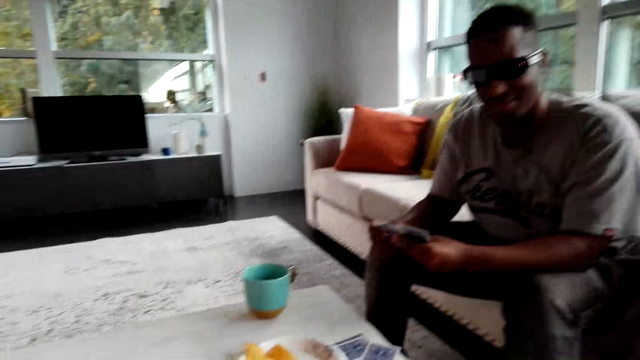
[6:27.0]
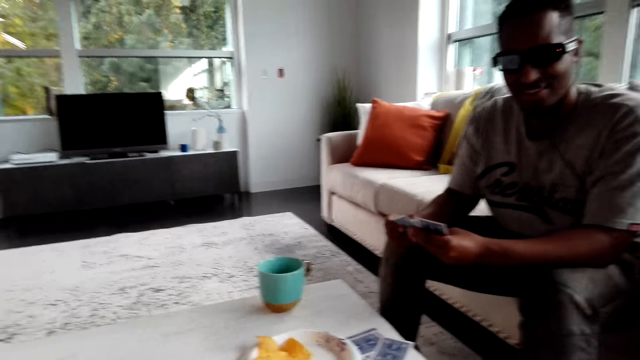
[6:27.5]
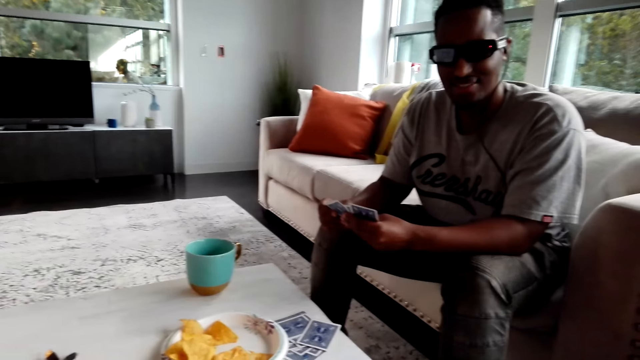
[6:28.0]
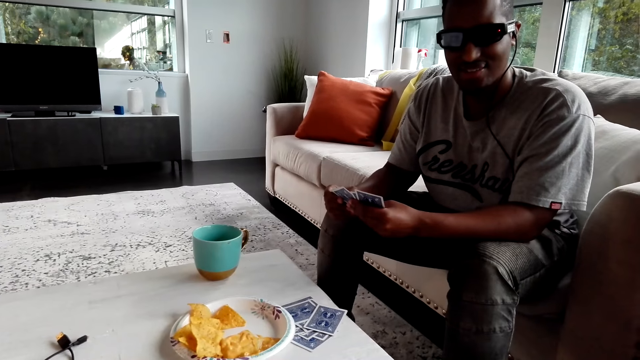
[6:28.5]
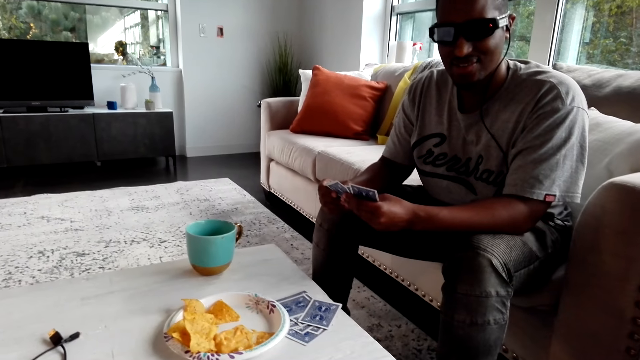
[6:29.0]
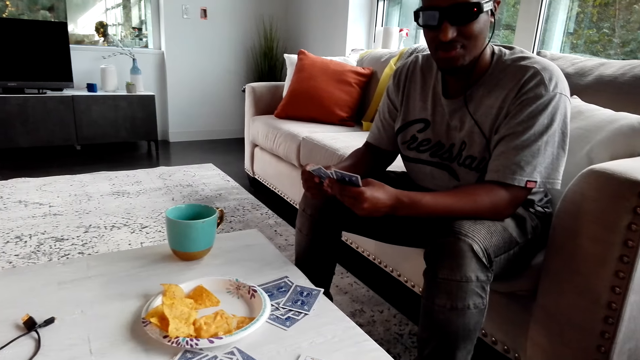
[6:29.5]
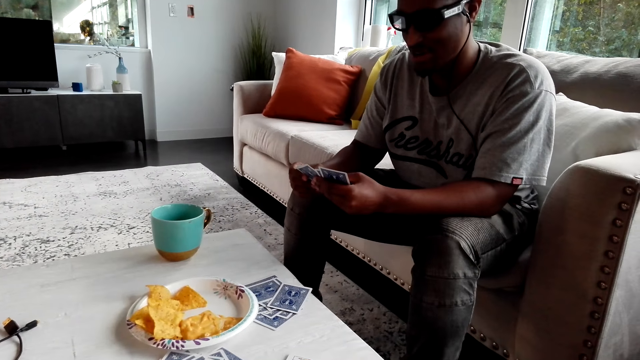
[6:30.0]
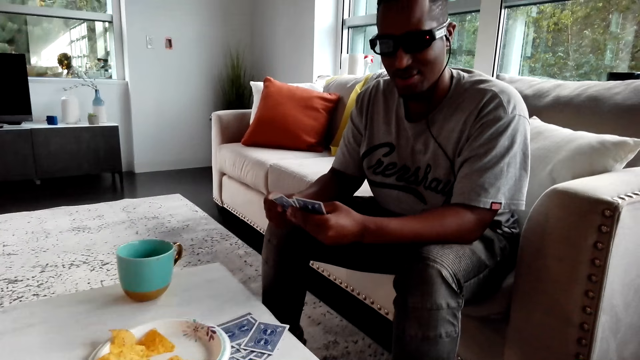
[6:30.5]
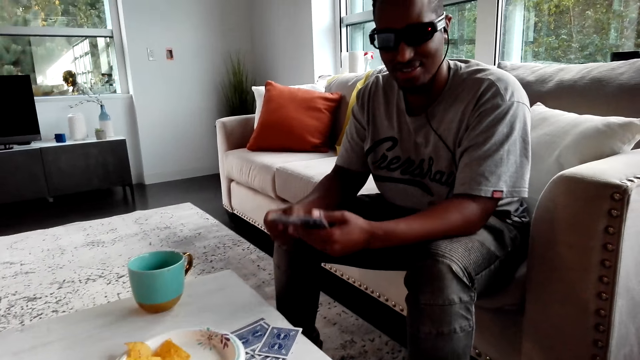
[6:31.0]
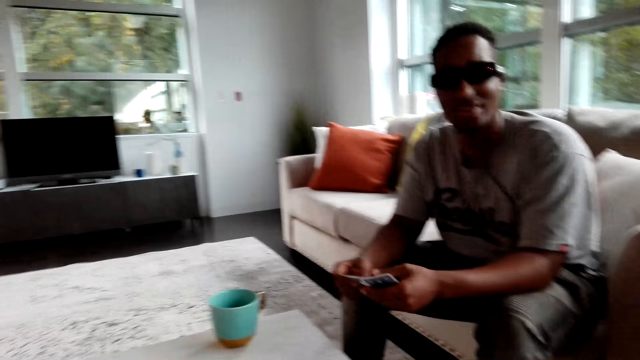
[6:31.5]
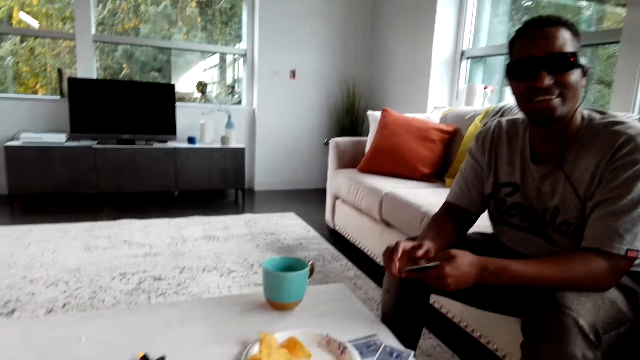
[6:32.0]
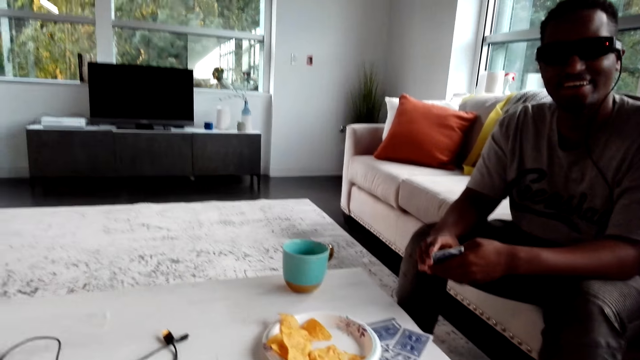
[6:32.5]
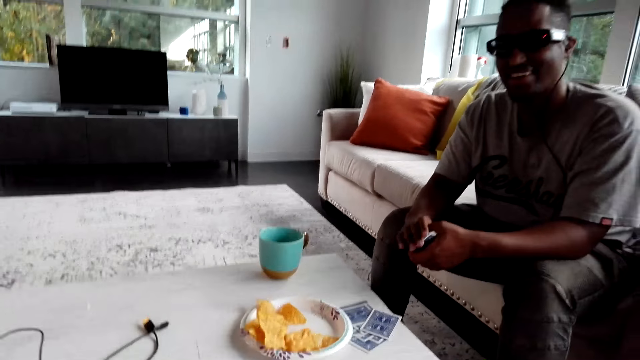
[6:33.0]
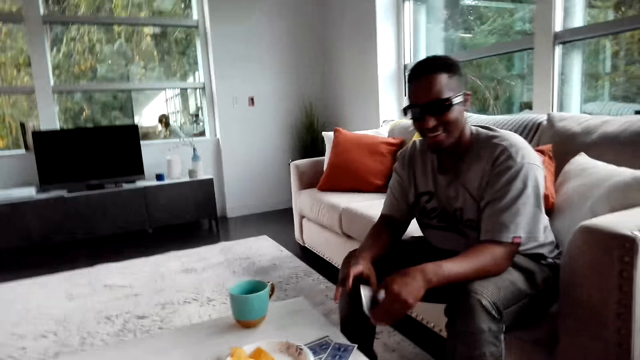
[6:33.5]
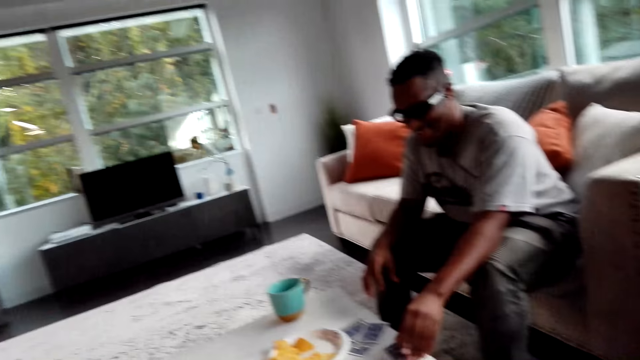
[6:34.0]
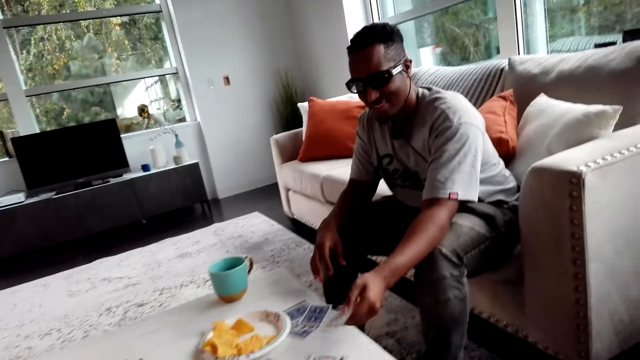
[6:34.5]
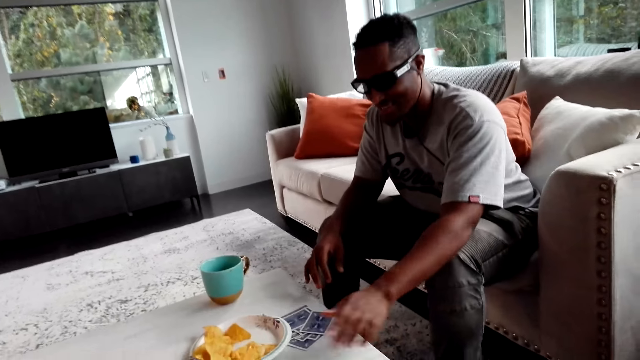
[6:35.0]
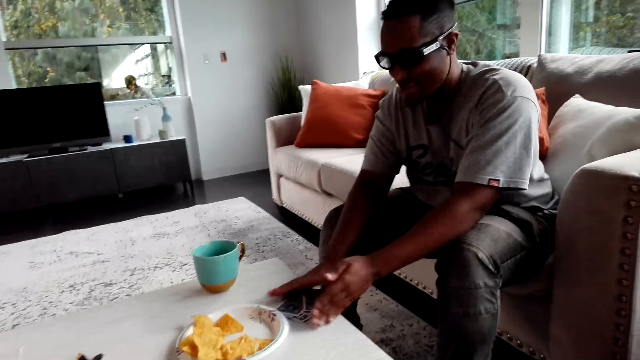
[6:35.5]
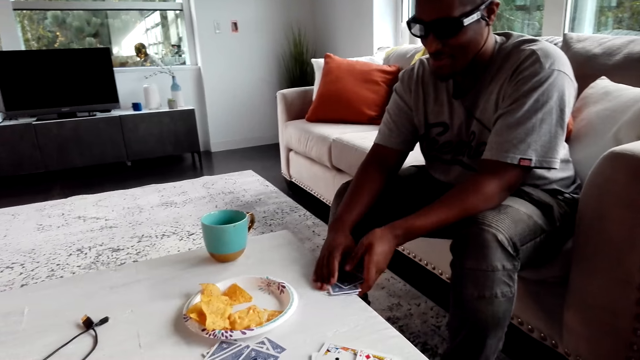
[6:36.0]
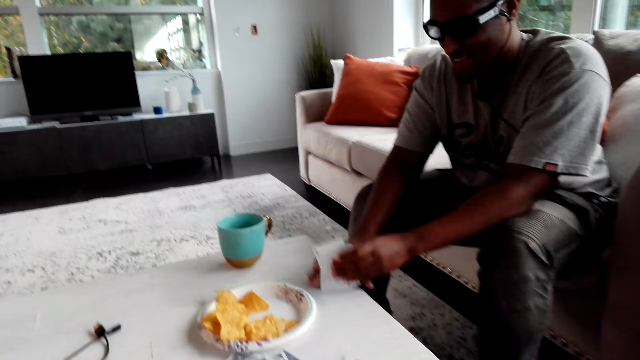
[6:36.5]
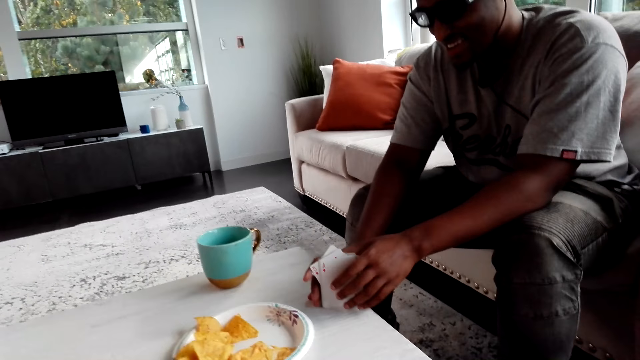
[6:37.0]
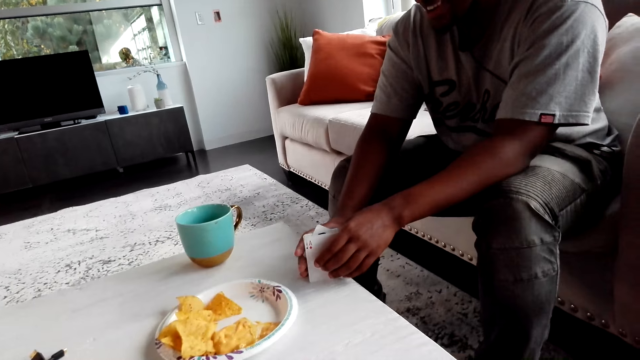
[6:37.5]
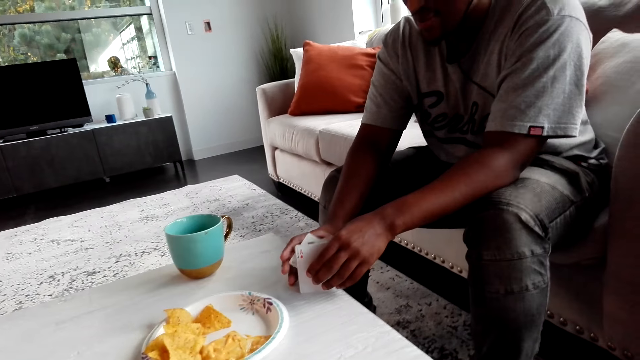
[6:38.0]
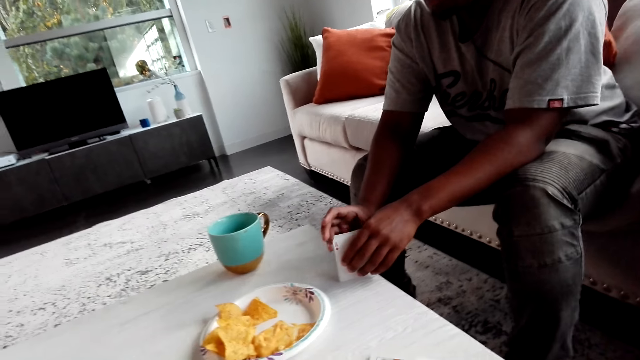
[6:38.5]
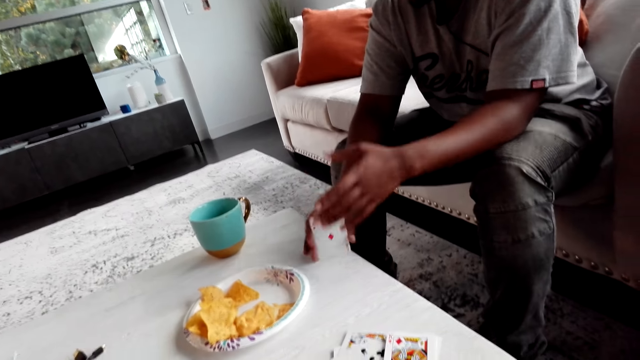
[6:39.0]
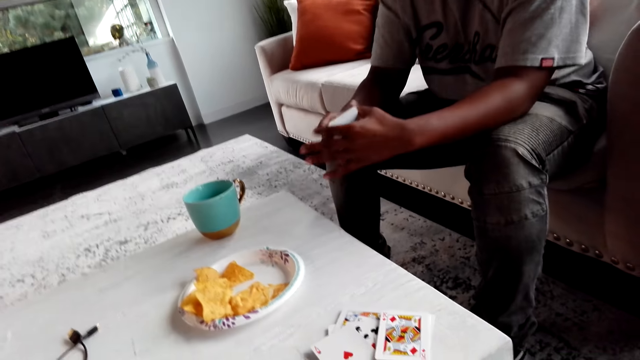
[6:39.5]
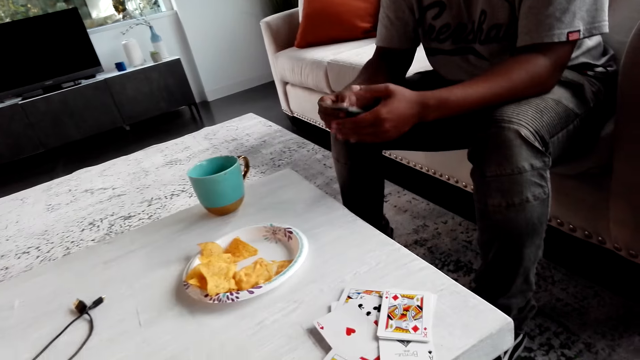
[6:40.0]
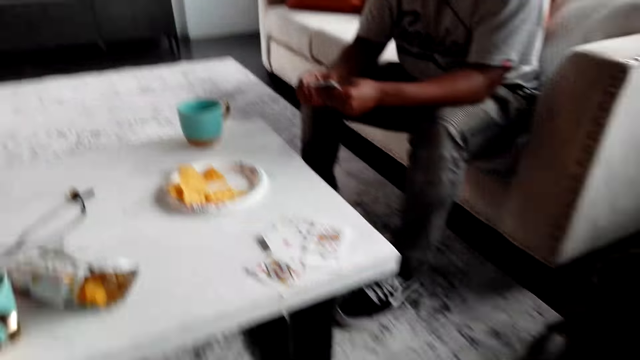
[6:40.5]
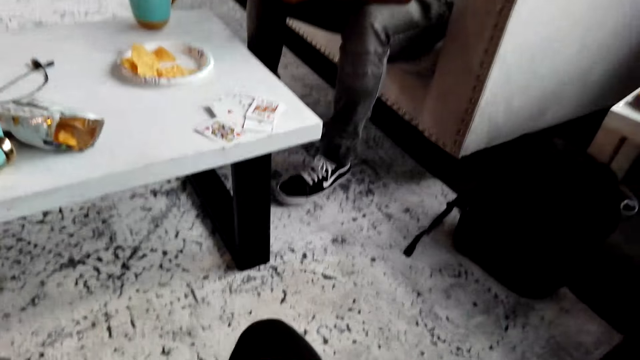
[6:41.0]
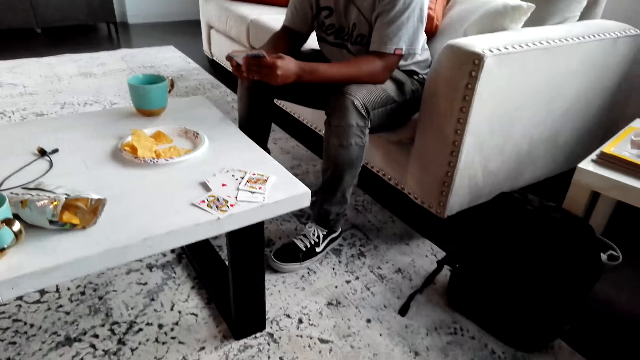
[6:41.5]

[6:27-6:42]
The man laughs, smiles, and arranges the cards. The man puts the cards down and picks up the cards. The man arranges the cards.

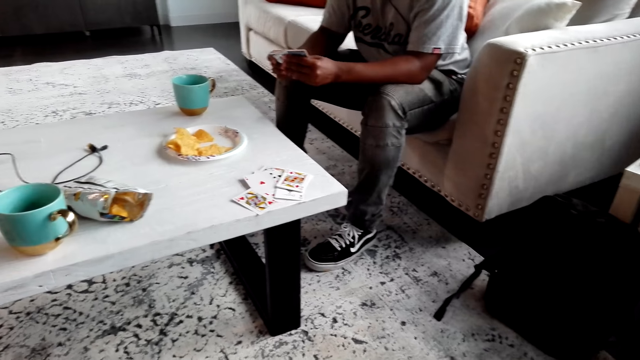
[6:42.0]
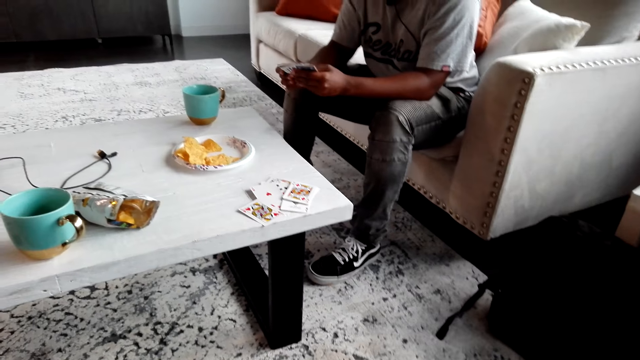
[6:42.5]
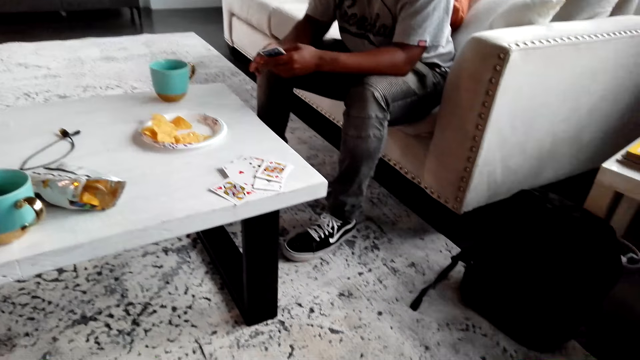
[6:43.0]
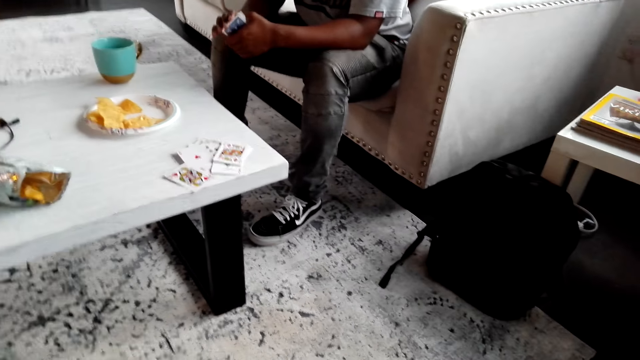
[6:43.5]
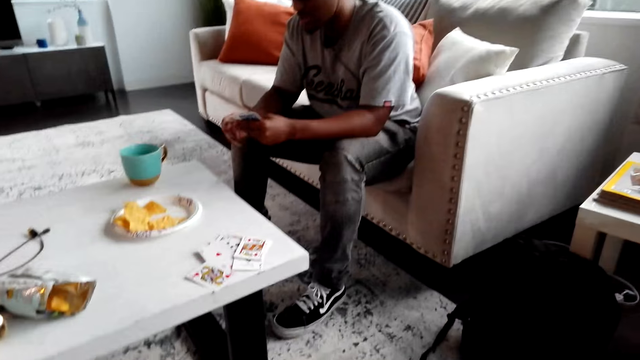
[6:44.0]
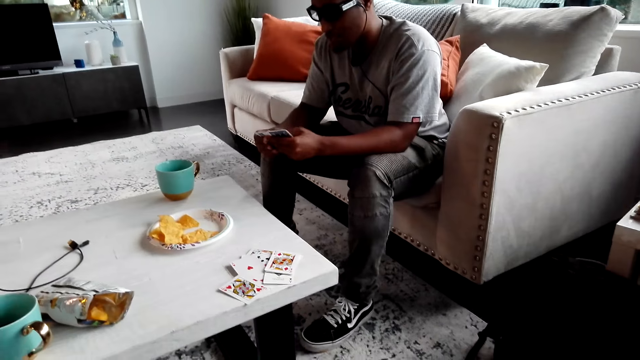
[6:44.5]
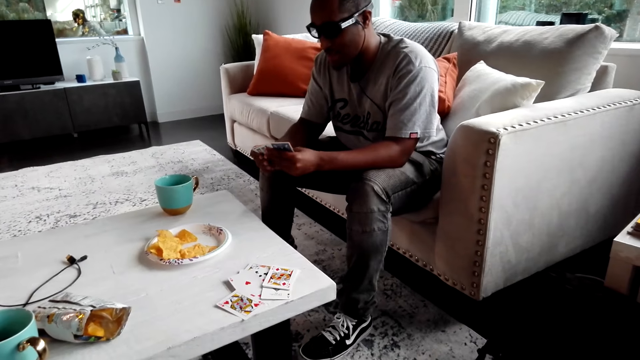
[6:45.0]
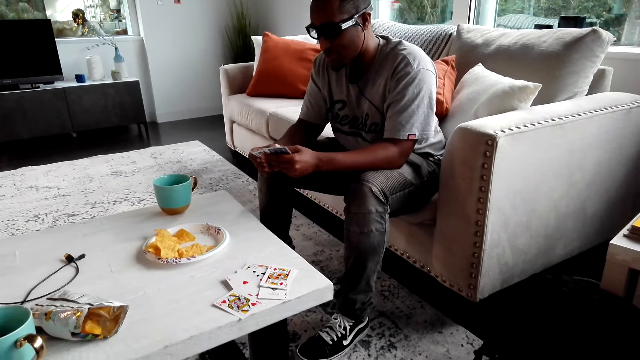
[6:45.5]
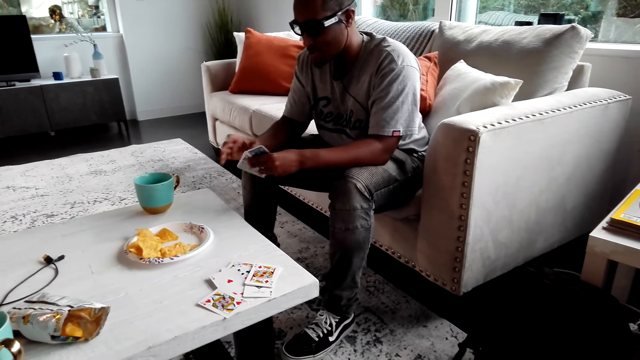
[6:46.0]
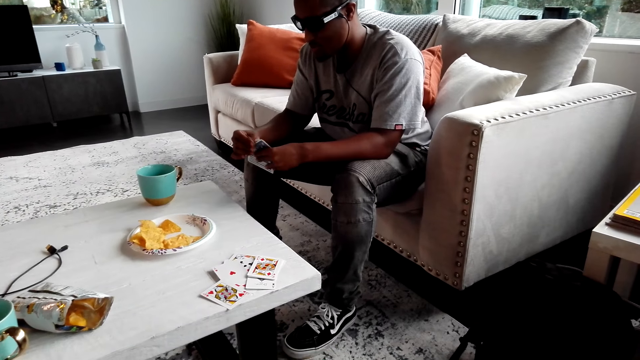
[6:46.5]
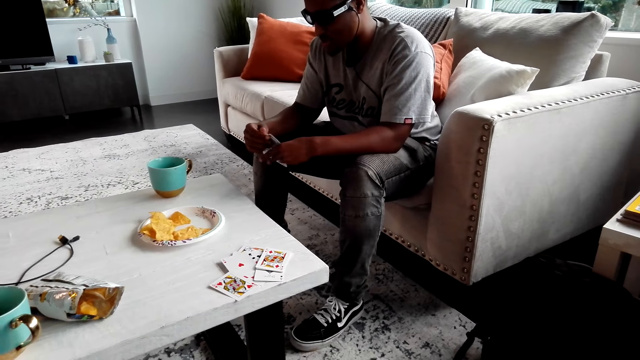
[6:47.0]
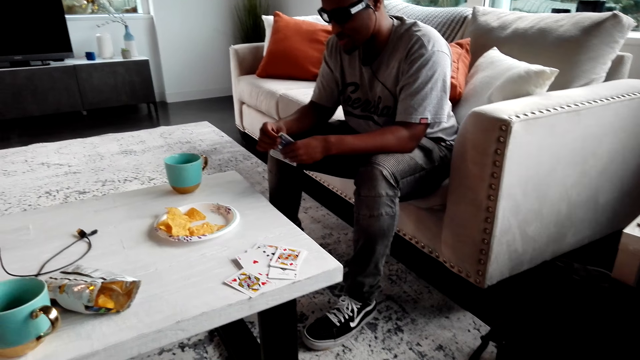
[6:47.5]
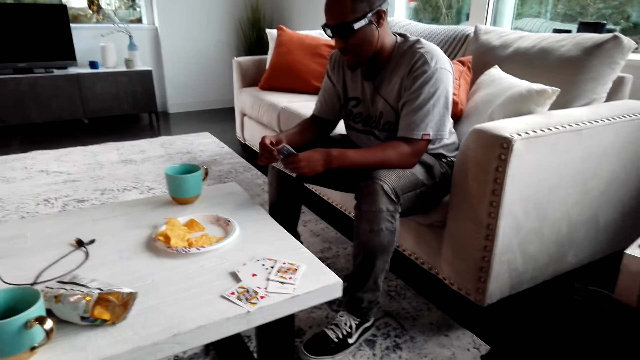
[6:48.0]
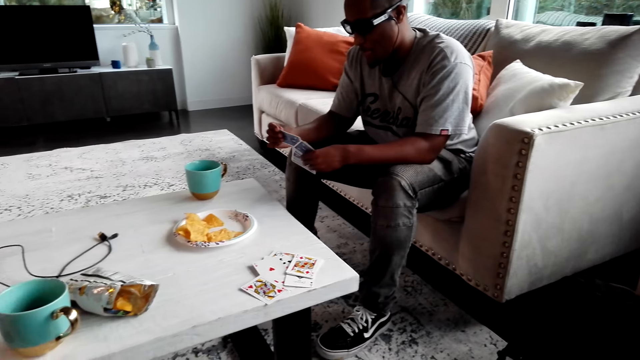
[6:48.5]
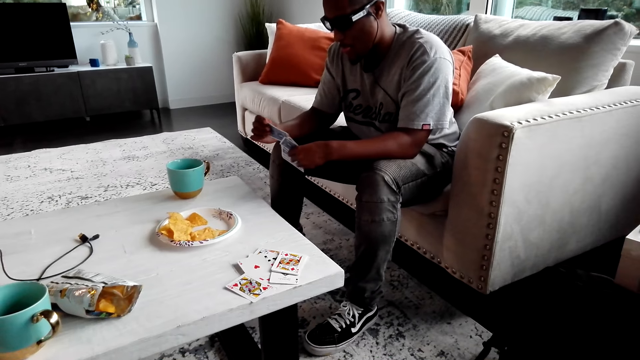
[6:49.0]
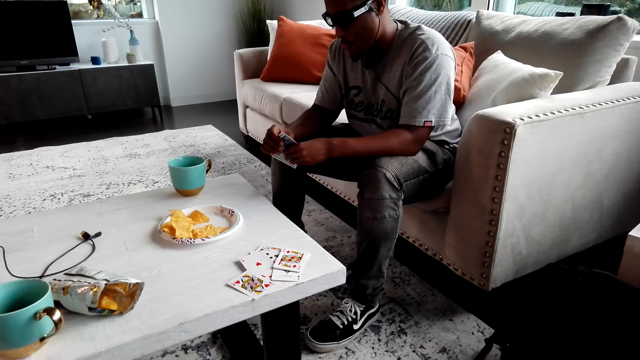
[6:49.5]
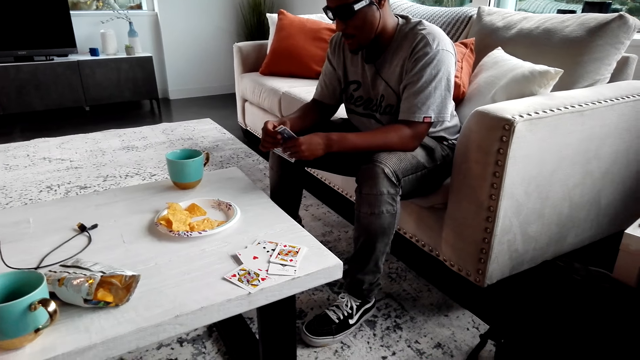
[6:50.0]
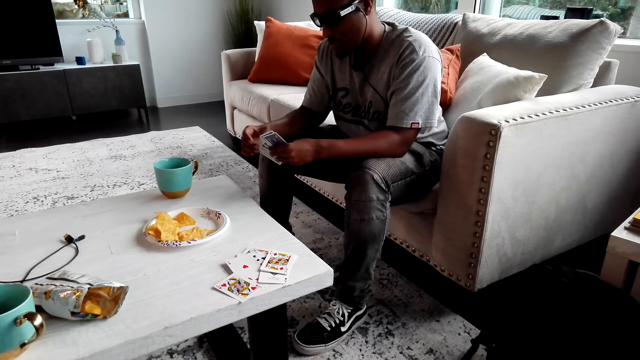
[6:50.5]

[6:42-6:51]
The man selects the cards. The man plays with the cards and arranges the cards.
